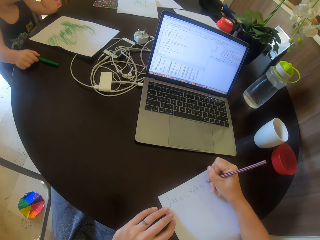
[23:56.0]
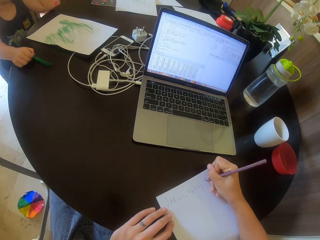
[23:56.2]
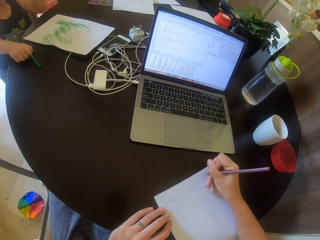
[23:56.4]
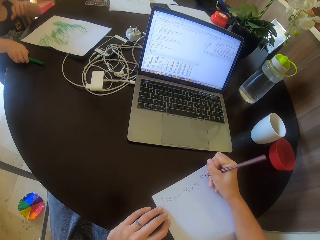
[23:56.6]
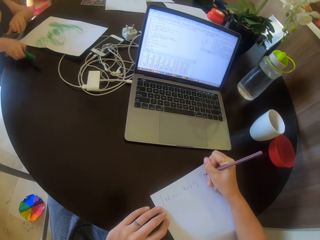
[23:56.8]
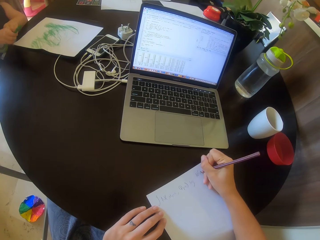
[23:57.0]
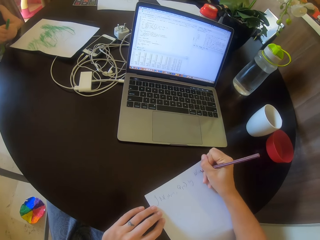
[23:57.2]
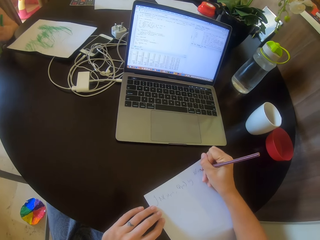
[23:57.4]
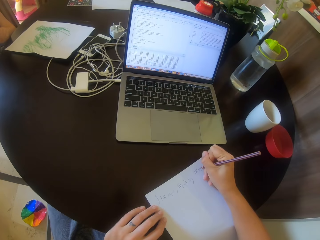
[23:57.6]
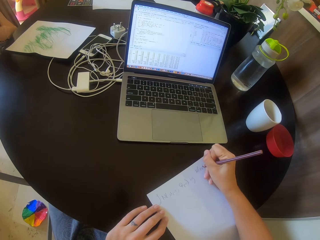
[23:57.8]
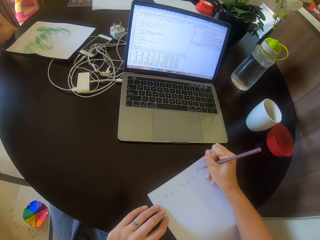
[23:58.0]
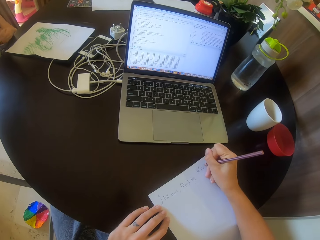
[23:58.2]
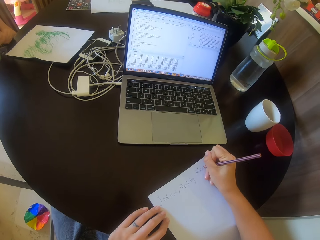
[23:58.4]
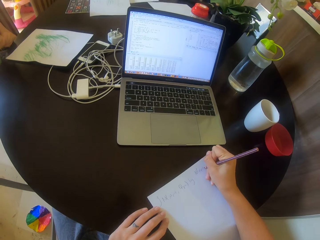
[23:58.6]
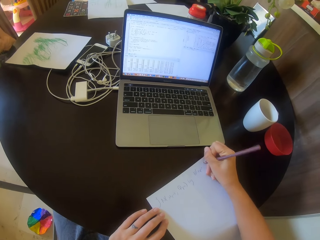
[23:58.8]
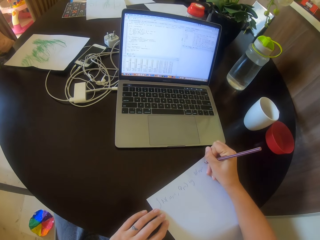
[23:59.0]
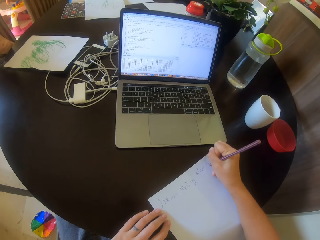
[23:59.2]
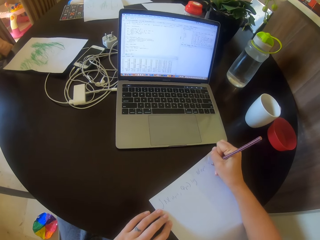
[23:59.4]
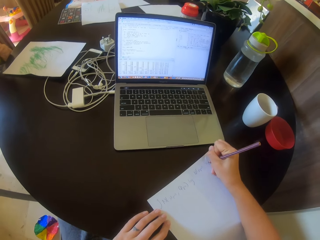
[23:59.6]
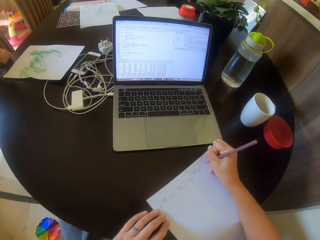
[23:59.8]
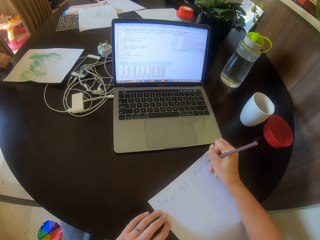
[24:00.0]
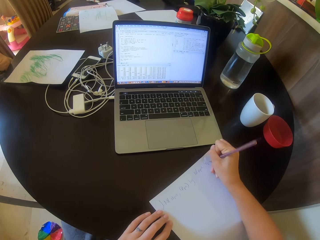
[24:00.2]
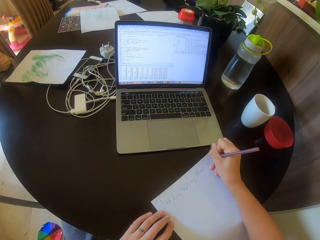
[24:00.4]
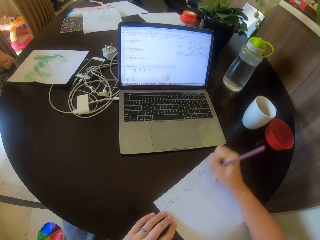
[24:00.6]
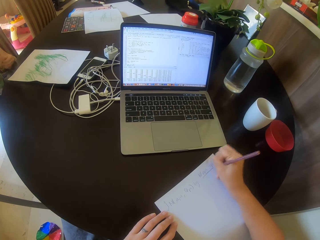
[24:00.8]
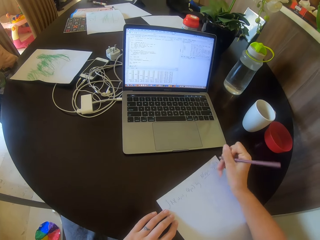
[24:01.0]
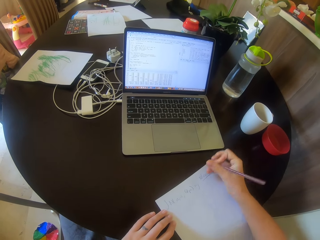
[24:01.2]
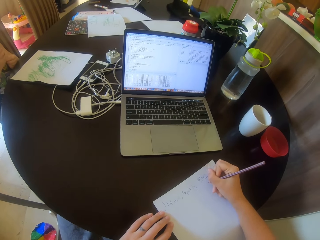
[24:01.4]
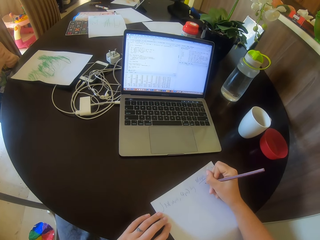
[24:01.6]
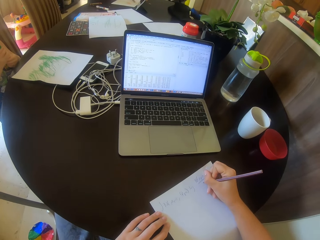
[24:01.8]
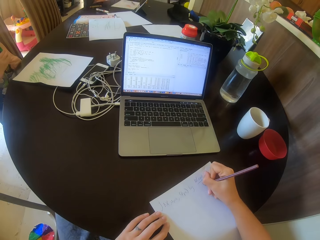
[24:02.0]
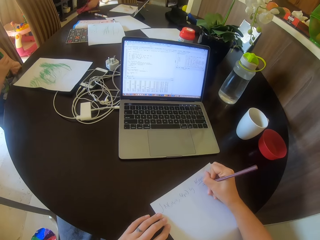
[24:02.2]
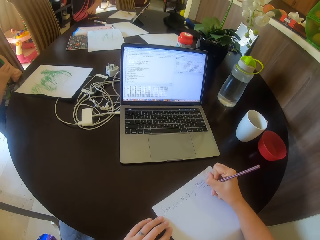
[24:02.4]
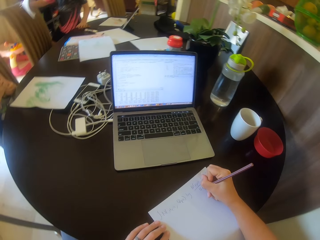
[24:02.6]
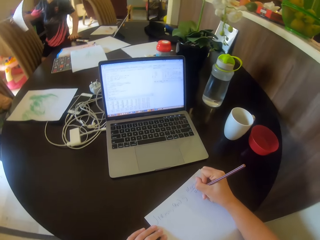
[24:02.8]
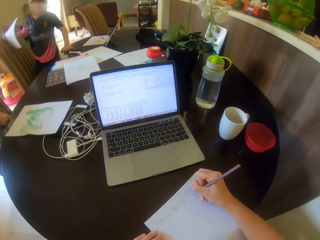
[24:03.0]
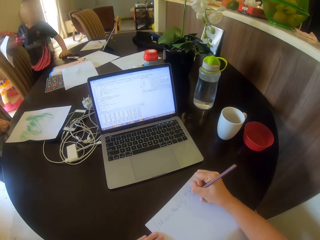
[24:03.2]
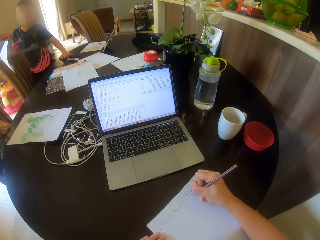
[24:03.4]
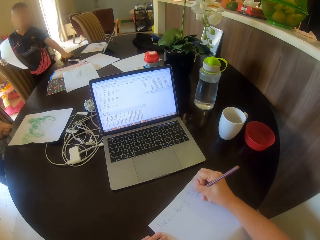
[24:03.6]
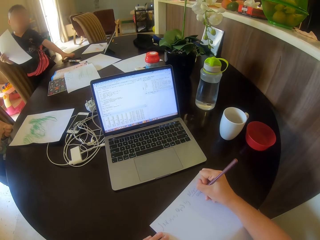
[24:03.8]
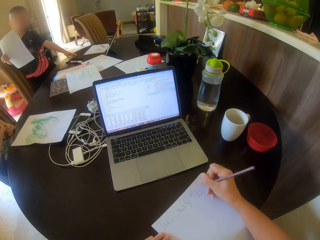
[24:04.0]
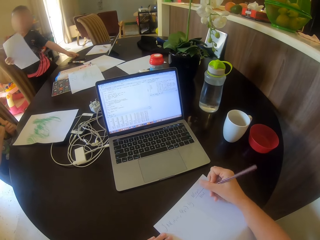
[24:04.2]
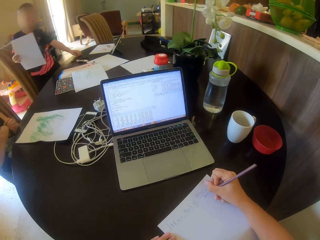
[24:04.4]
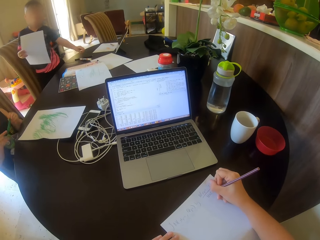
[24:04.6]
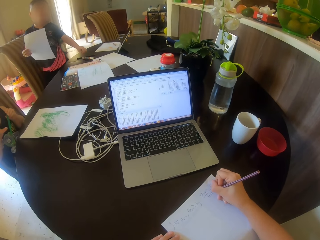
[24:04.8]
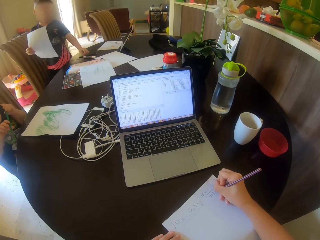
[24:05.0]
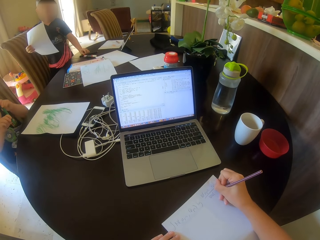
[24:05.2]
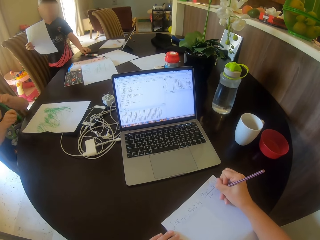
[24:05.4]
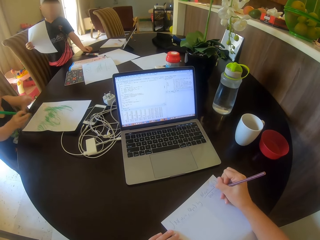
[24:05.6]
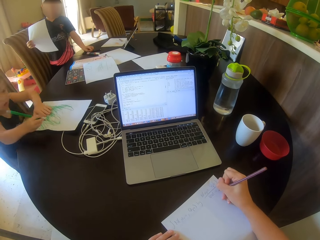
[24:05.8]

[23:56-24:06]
A person walks around.

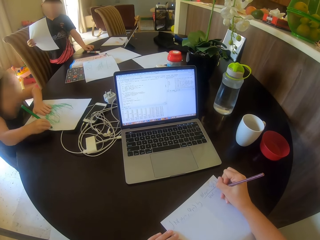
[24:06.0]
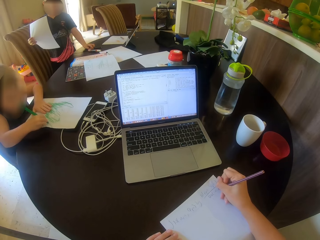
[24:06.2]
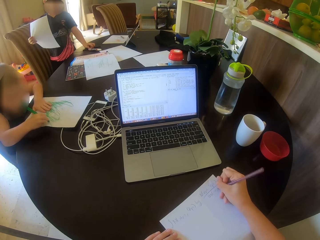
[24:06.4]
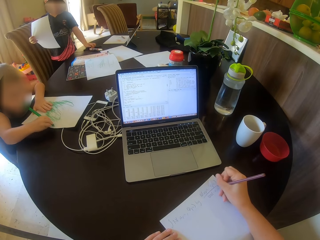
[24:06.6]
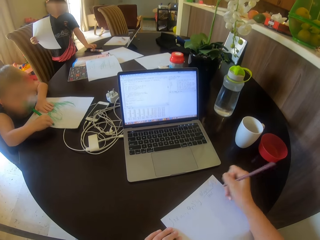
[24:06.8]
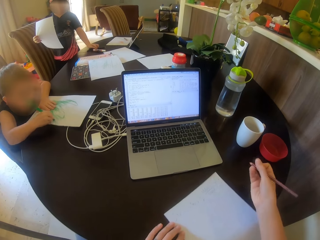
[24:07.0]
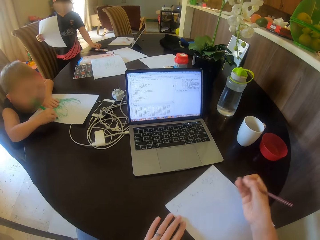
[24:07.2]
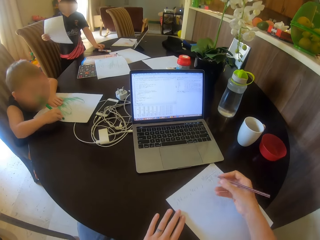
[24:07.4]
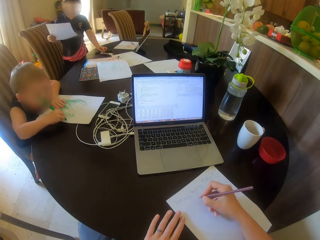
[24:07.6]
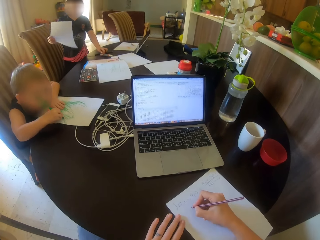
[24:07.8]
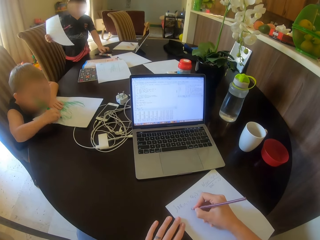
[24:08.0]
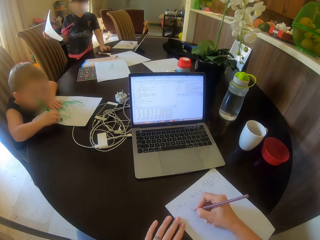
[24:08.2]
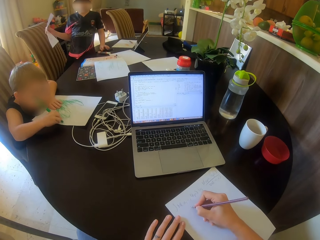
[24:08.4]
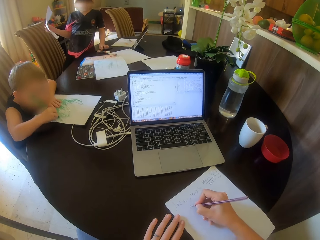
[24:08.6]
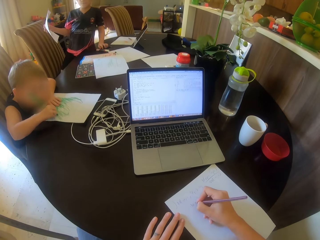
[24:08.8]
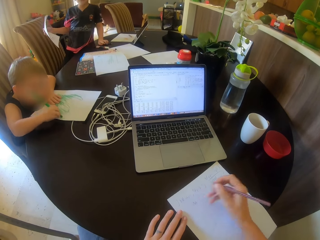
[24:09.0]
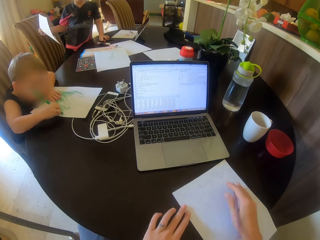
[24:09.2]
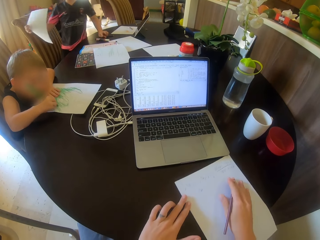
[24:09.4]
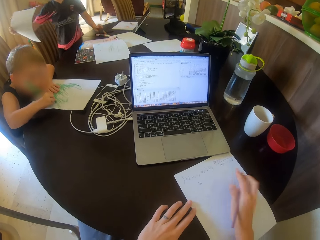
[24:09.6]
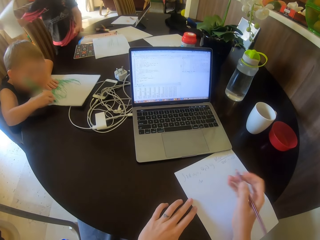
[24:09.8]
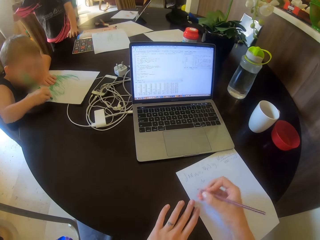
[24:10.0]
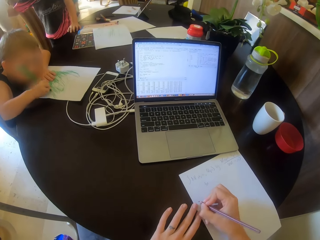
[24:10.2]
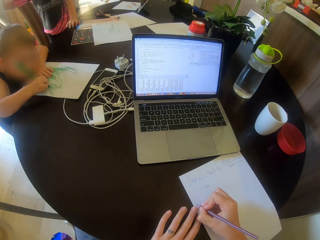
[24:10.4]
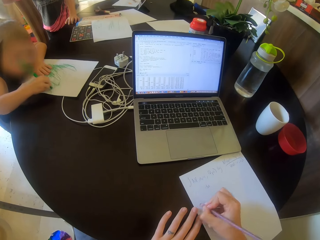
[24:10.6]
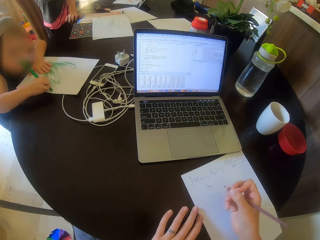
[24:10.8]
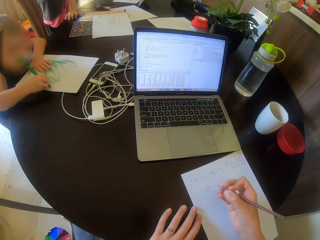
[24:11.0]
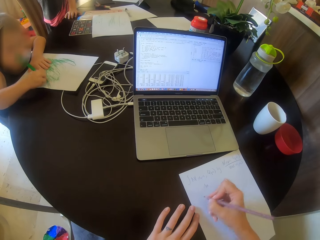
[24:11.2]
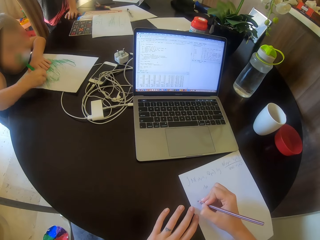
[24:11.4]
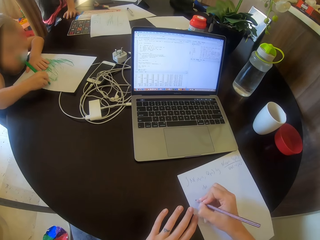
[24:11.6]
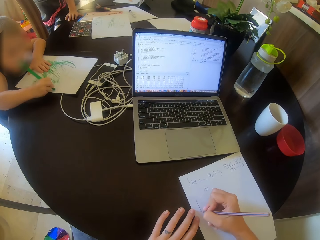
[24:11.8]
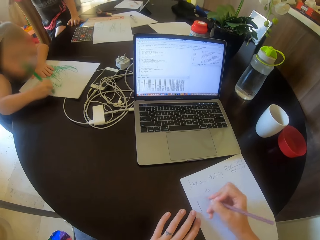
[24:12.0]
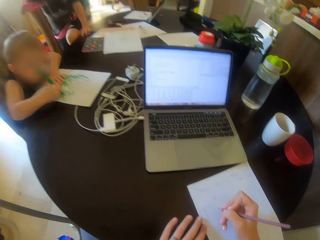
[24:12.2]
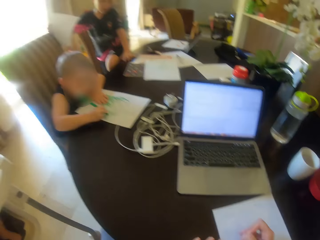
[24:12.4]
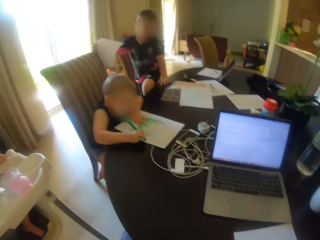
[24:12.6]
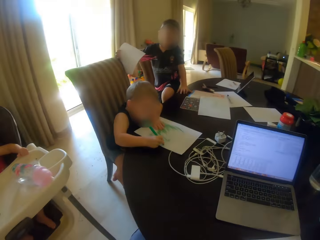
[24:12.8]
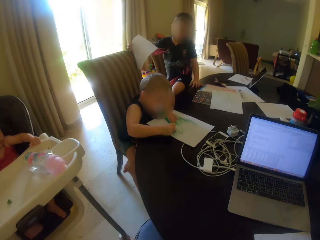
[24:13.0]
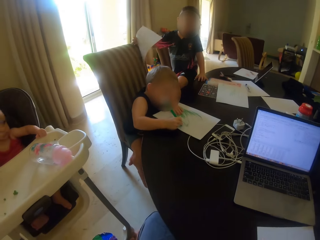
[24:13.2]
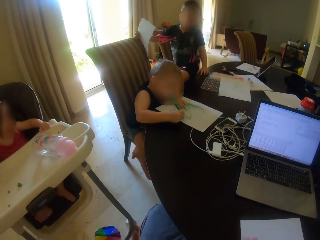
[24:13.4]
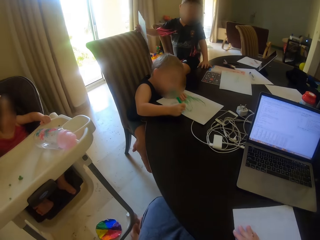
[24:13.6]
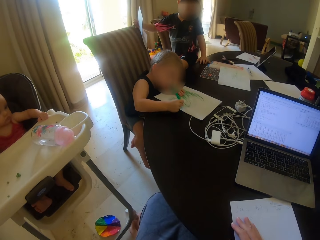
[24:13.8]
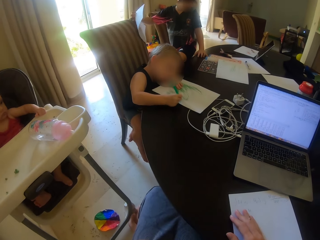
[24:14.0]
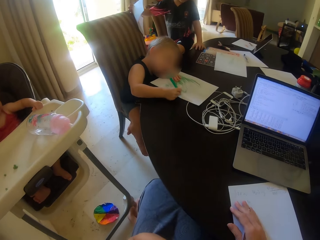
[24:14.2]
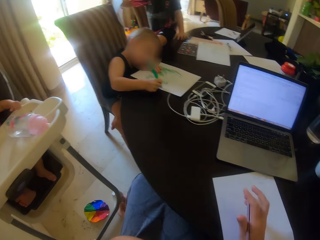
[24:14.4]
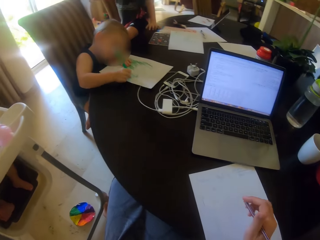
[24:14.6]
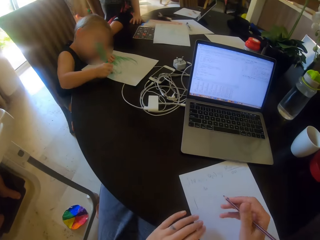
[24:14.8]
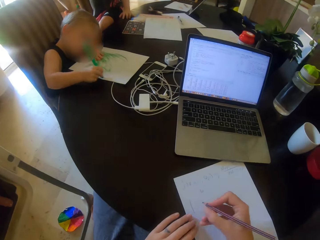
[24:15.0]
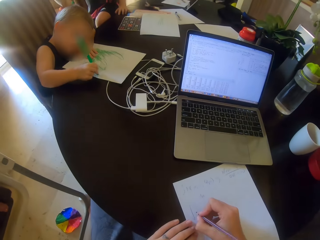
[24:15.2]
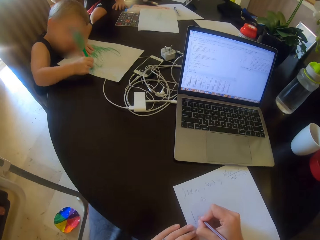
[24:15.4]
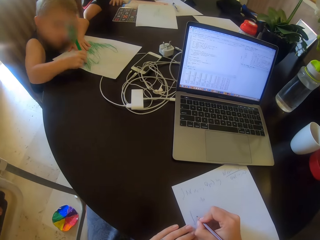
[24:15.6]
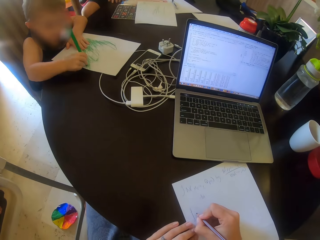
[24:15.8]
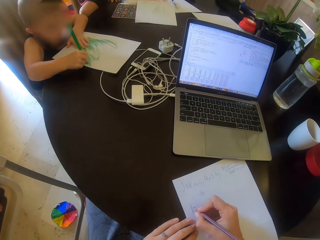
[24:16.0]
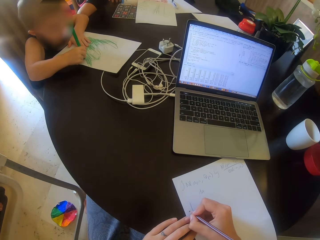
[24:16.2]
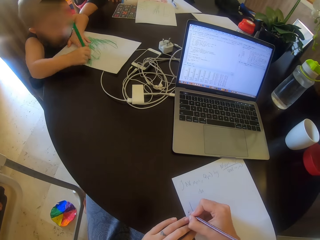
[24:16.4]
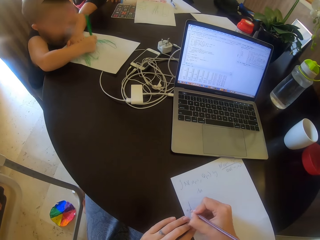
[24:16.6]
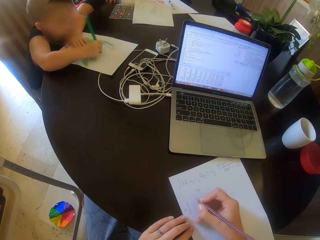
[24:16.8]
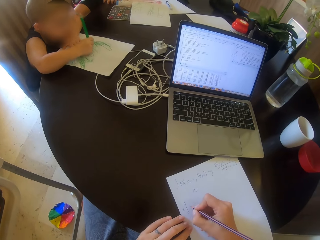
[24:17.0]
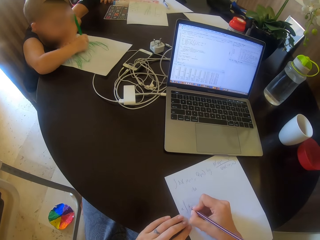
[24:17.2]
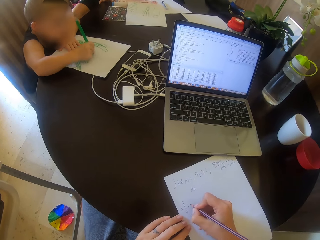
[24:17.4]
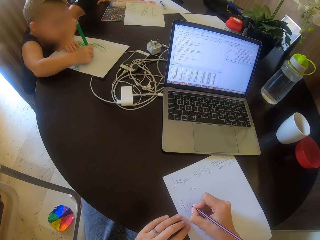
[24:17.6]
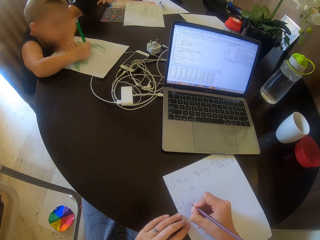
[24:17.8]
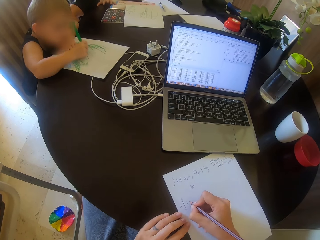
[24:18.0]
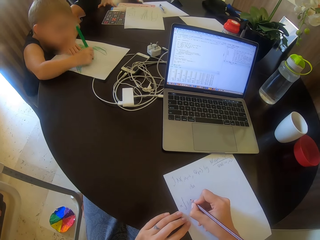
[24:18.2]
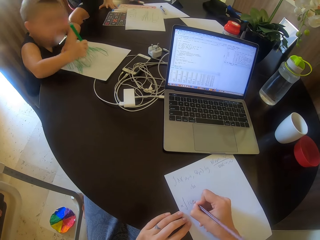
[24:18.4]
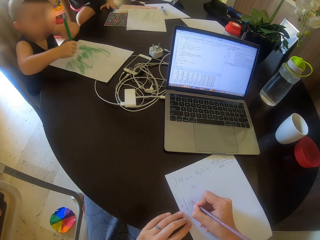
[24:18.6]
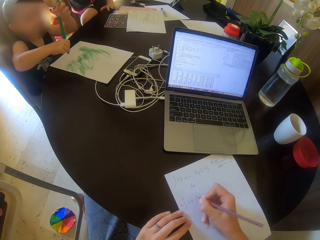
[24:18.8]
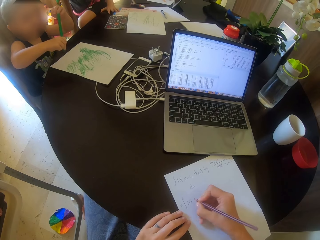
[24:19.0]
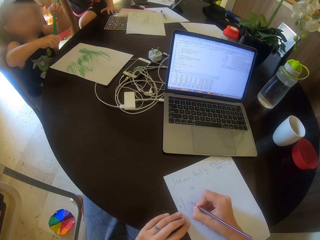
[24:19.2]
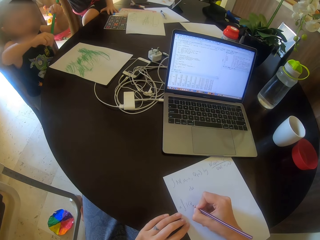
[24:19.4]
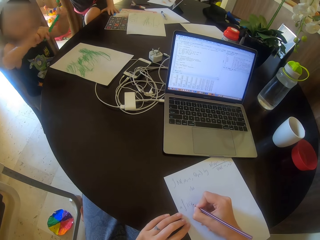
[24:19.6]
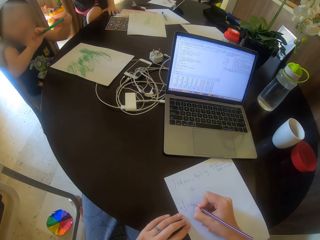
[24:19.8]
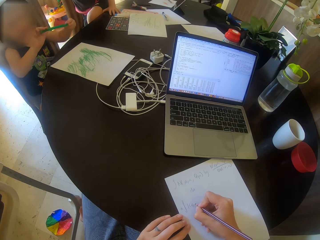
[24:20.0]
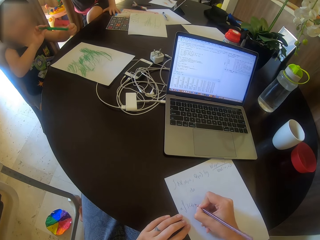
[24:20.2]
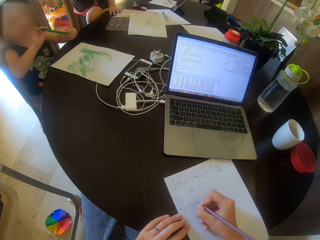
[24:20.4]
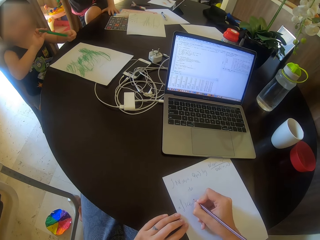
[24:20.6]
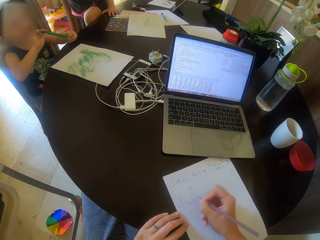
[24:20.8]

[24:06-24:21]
A person writes on the paper. The camera wearer talks to another person. They move the paper on the table. They write on the paper. They look at a boy and another boy. The first boy colors the paper with the crayon. The camera wearer moves the paper on the table. They write on the paper.
